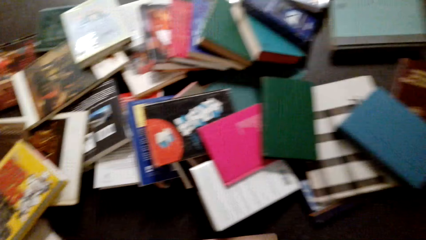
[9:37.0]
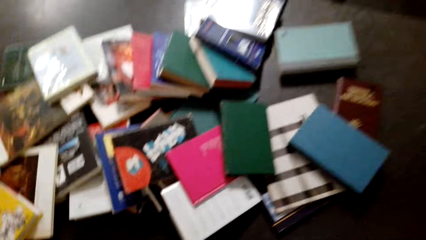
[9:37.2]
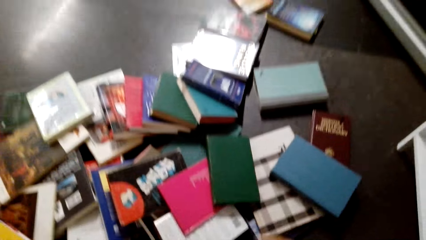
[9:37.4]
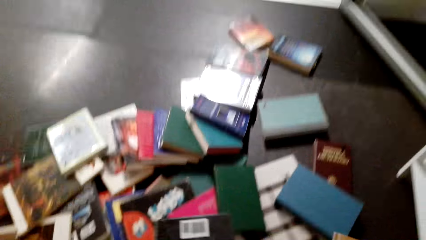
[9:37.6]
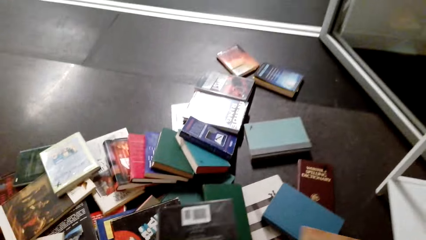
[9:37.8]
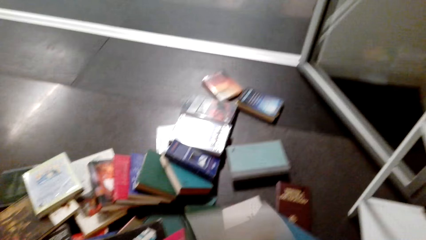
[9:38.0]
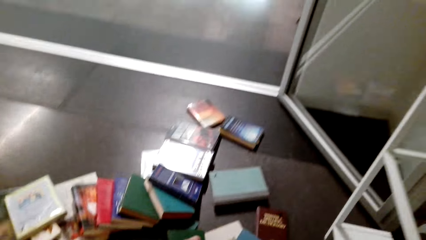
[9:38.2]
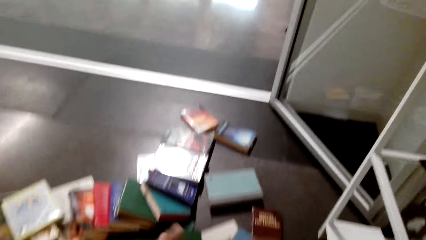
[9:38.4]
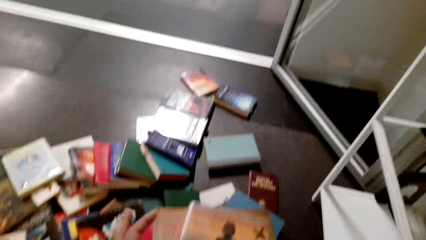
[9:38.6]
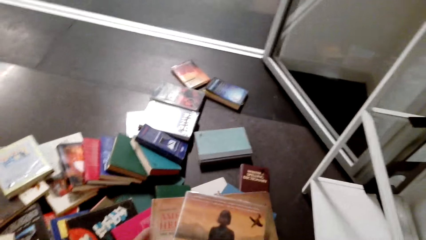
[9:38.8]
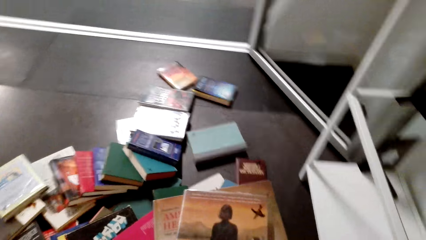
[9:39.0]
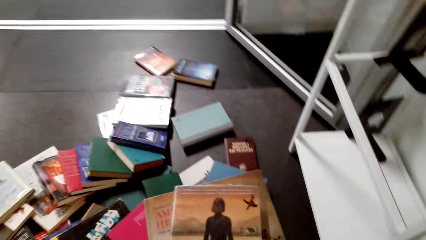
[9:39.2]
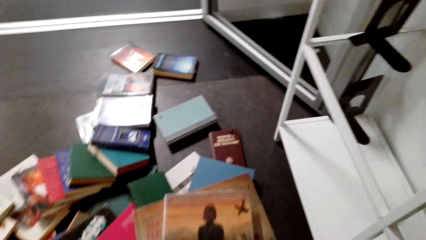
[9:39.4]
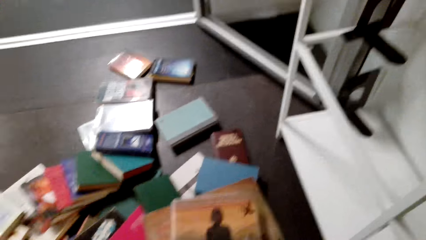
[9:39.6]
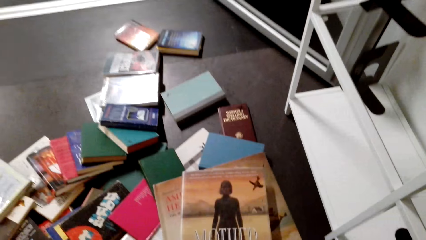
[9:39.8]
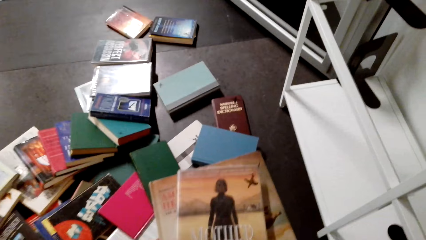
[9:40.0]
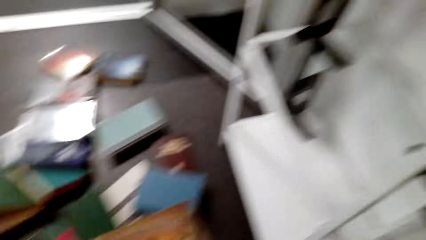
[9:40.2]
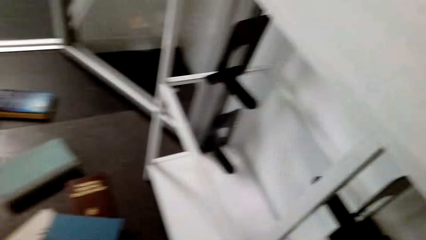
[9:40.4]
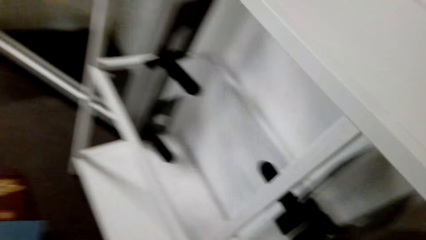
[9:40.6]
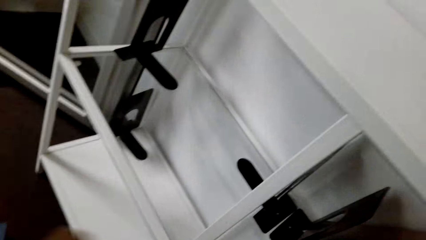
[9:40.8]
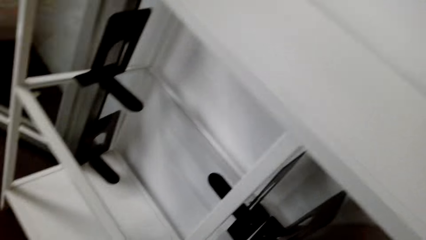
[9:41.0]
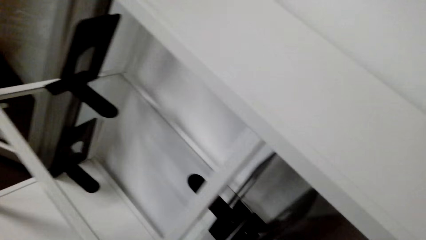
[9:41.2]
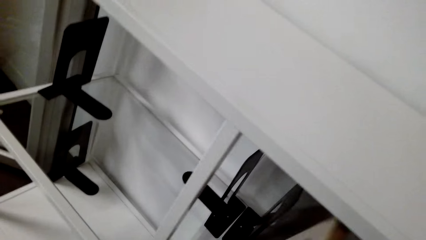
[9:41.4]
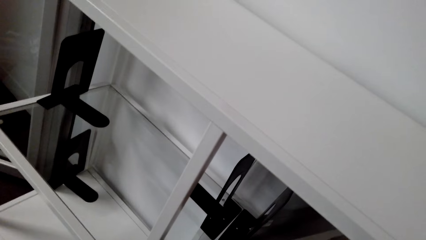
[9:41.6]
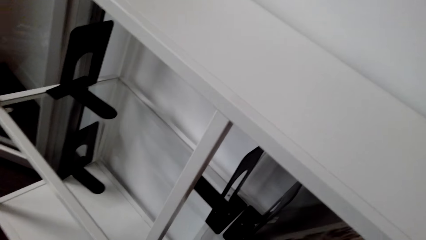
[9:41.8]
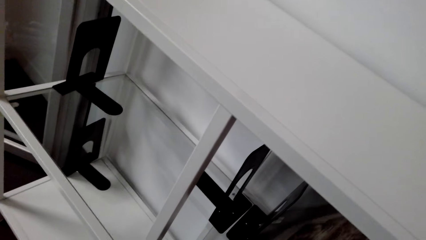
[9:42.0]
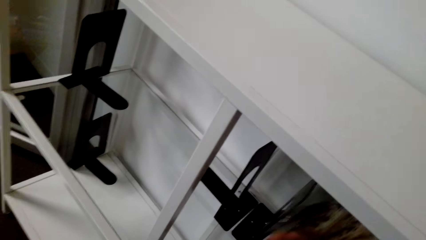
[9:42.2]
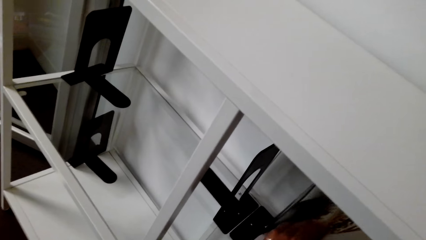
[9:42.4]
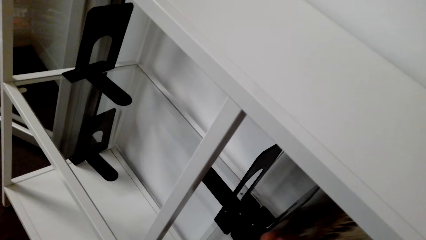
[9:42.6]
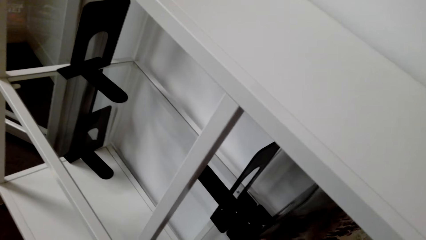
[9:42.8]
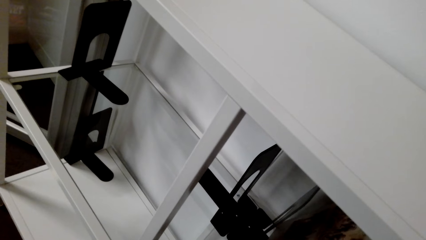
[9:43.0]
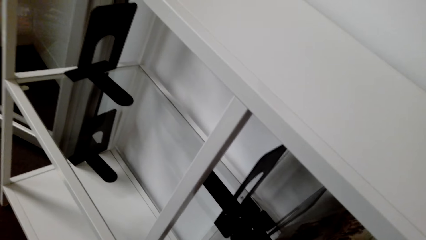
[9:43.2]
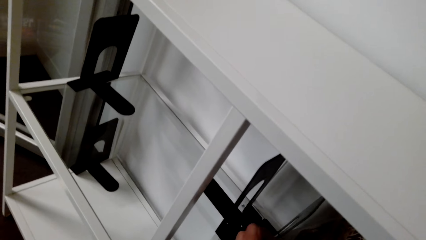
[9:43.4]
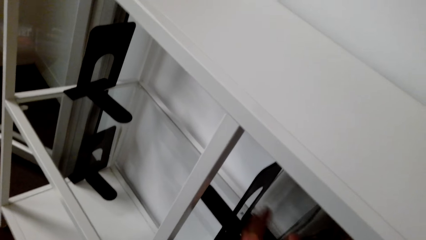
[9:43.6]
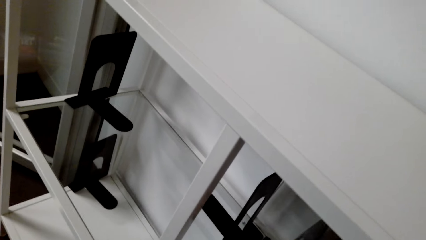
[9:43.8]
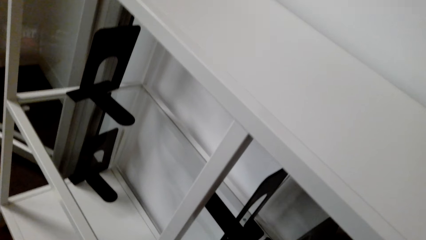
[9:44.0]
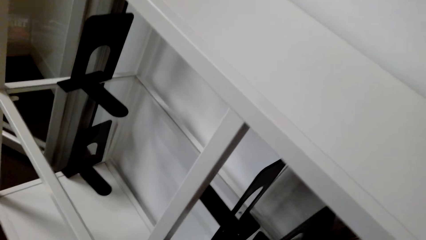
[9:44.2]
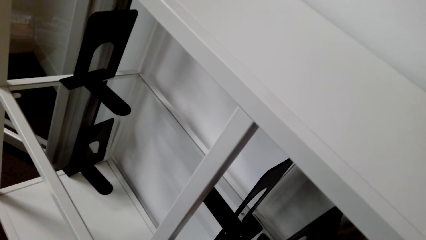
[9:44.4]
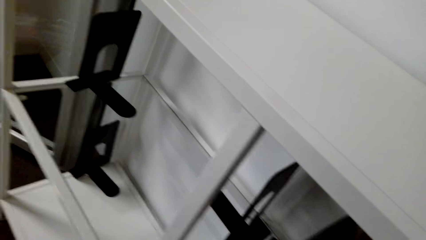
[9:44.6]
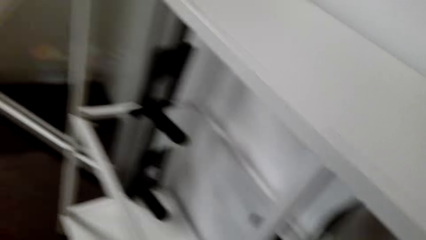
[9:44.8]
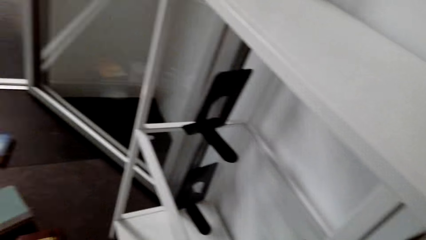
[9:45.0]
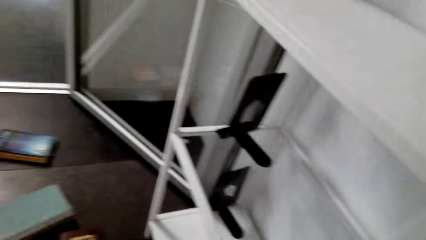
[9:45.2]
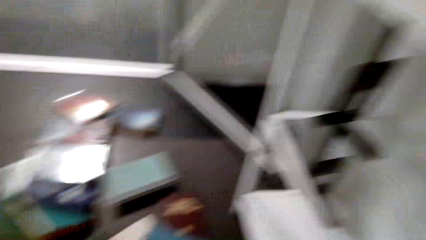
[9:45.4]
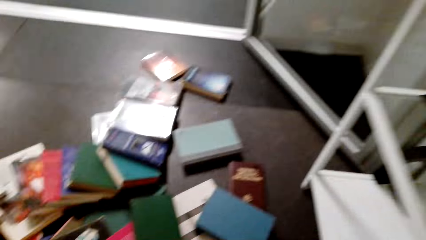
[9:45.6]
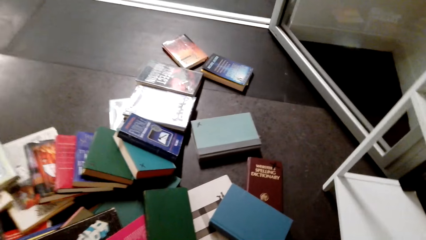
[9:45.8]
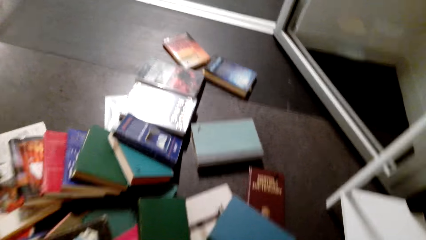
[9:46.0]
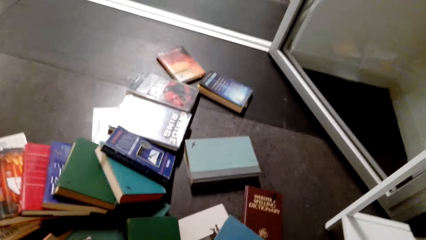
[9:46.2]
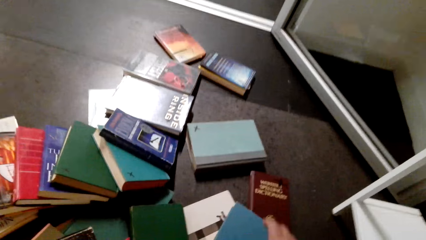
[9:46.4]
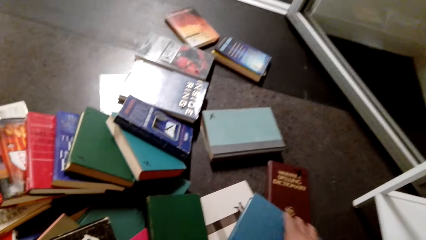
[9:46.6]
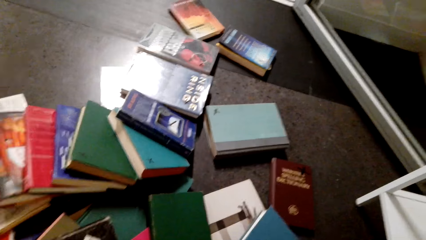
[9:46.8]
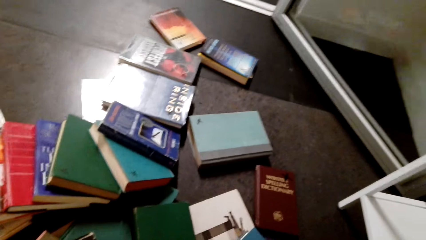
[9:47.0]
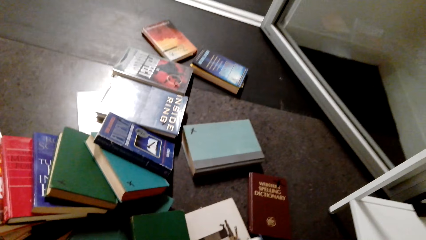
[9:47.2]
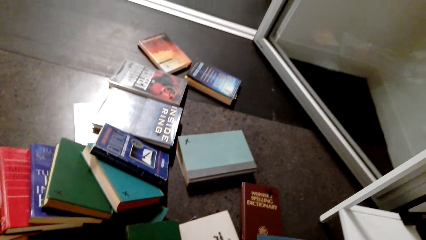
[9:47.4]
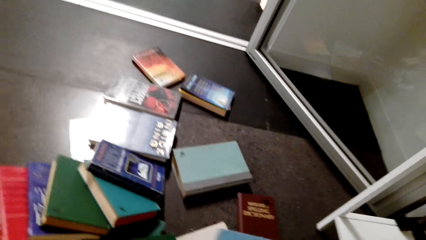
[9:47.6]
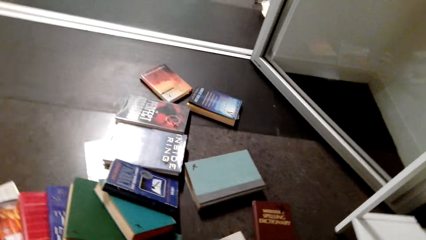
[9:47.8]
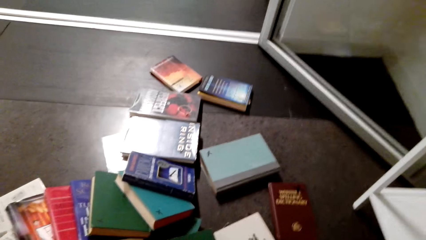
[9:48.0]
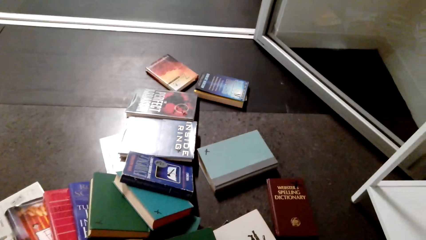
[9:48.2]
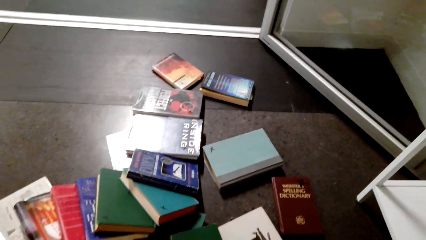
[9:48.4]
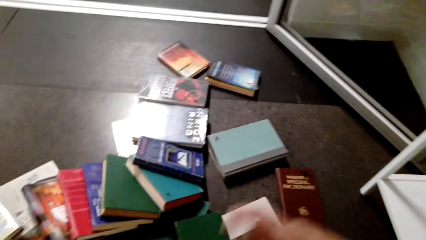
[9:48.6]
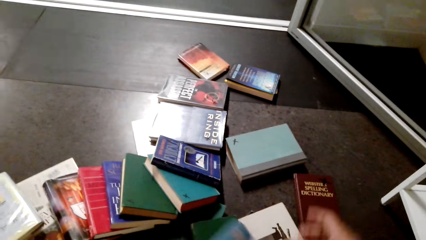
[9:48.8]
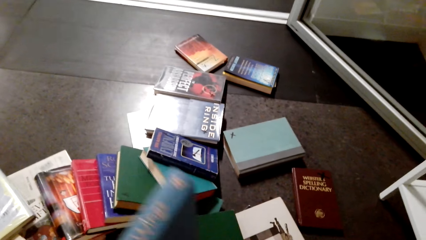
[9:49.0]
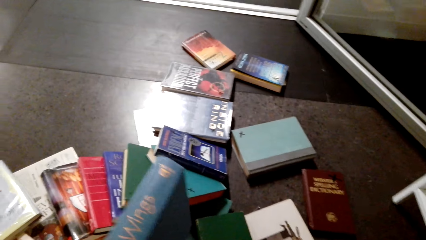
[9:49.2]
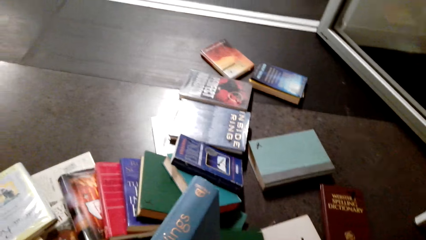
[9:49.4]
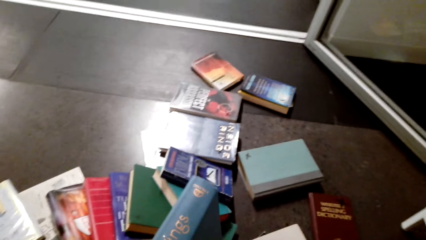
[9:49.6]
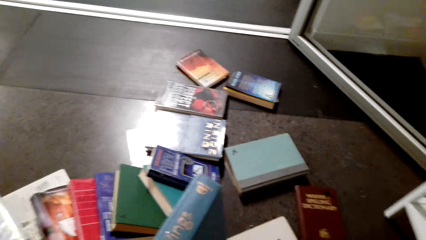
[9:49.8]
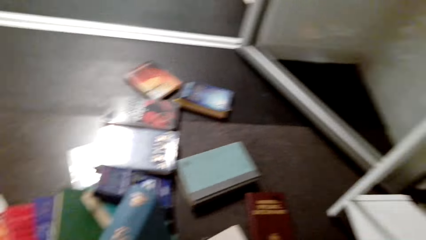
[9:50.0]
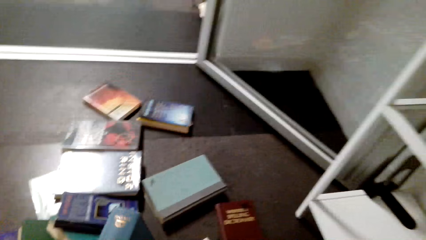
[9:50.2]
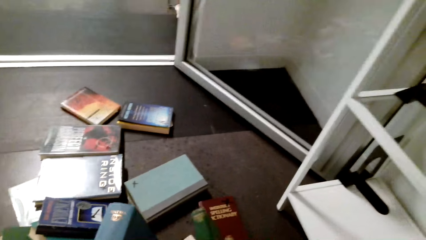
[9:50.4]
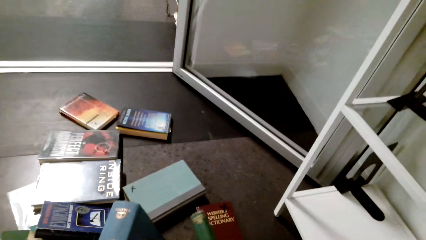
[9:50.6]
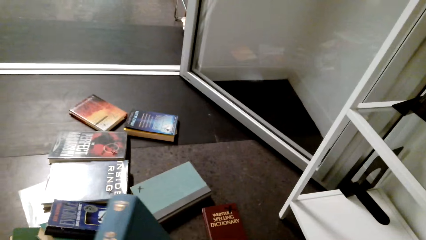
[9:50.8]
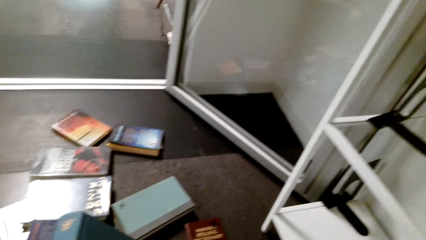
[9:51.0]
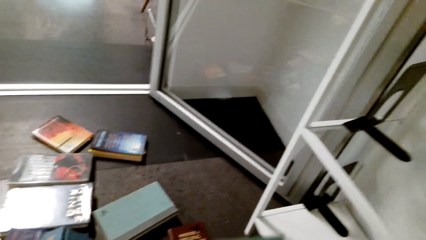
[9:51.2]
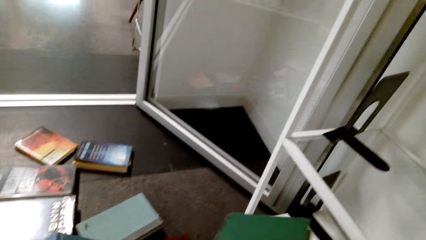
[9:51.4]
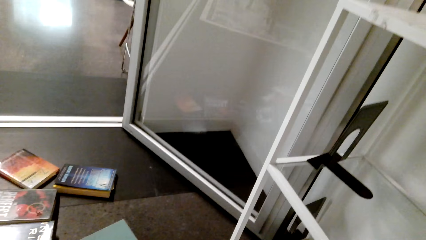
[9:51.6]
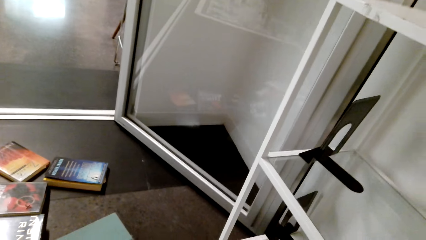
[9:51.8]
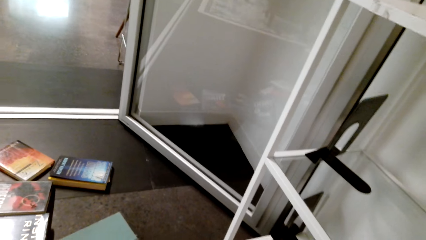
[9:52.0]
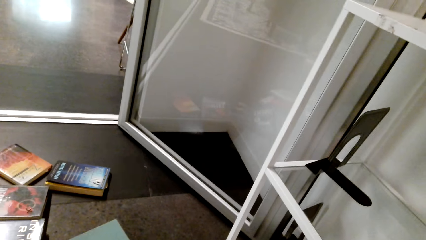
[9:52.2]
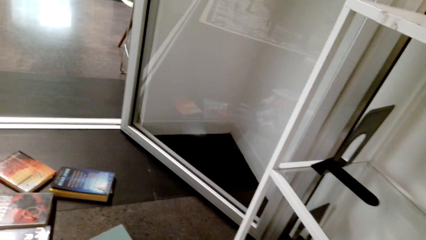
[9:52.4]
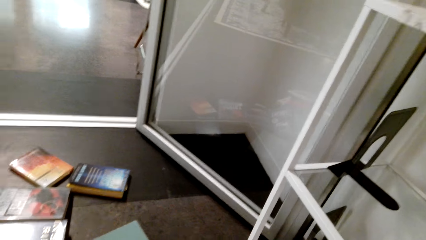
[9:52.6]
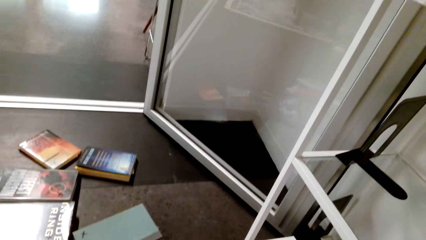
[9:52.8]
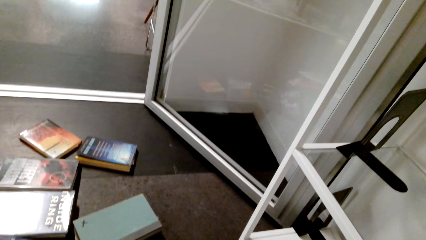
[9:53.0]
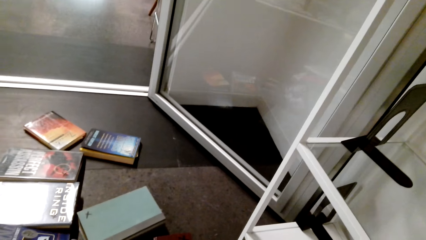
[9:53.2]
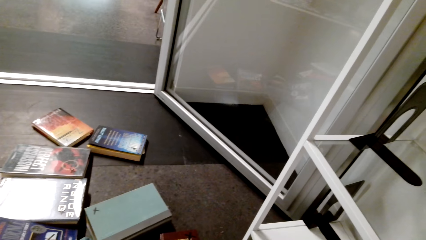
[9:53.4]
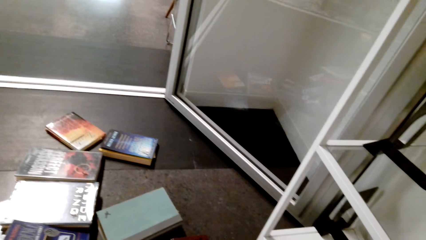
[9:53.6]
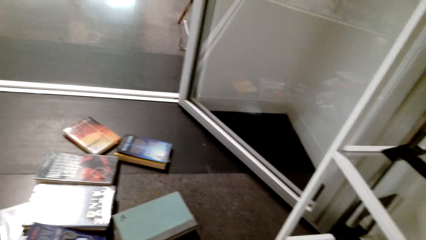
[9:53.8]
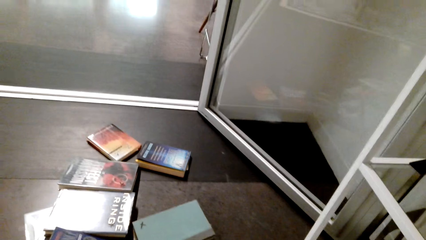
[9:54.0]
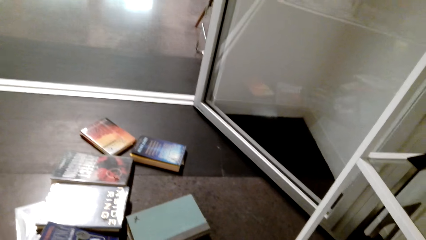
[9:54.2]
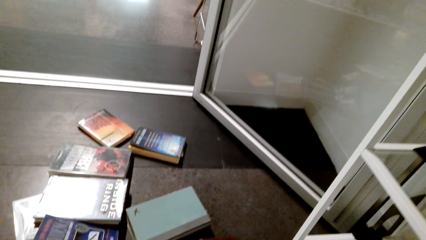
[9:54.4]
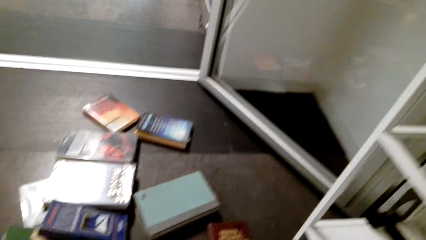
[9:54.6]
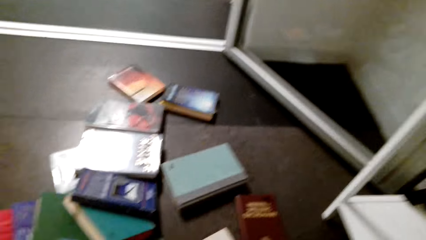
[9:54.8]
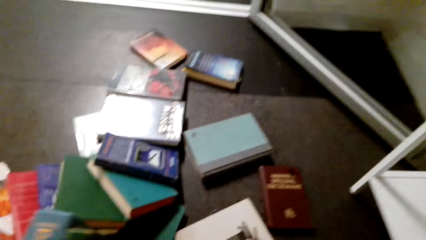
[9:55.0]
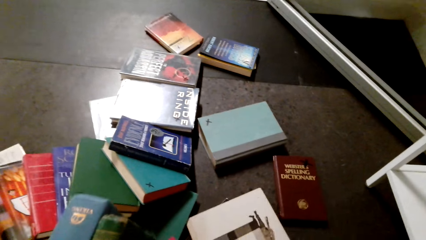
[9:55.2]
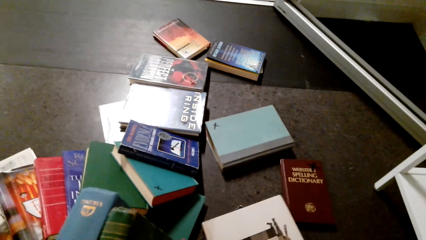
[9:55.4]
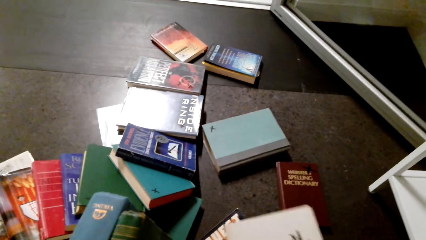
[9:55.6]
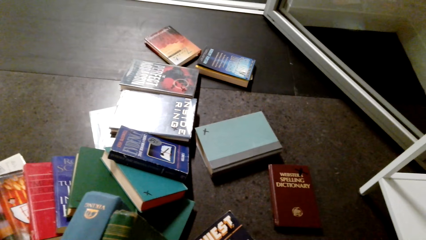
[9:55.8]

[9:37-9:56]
The camera wearer picks up the books from the floor. They put the books on the shelf. They pick up the books from the floor.
